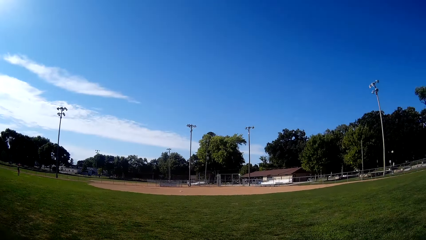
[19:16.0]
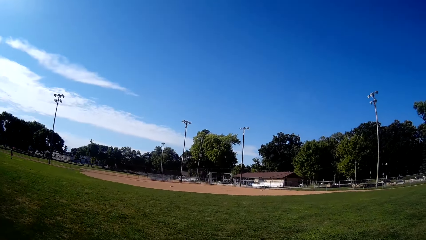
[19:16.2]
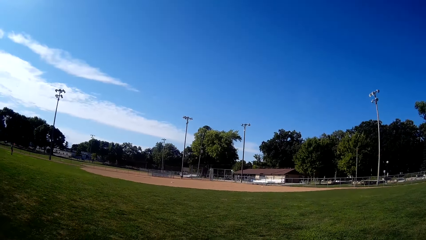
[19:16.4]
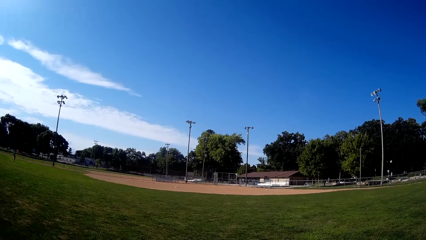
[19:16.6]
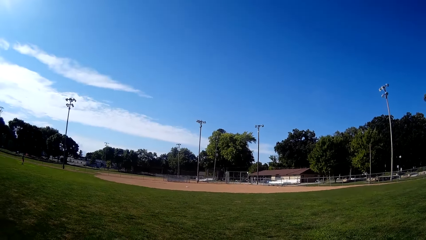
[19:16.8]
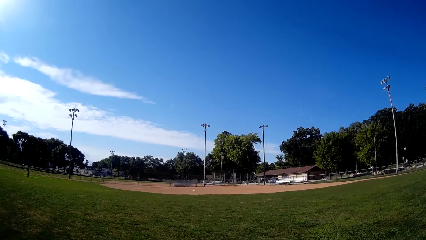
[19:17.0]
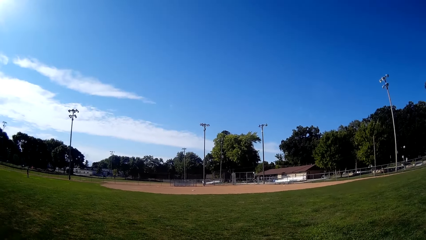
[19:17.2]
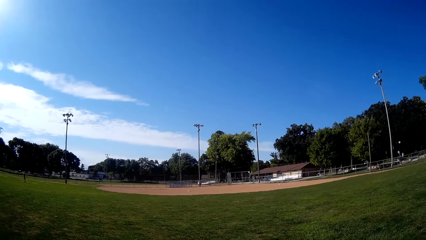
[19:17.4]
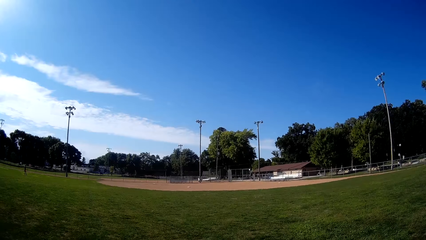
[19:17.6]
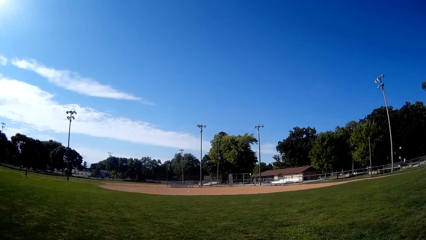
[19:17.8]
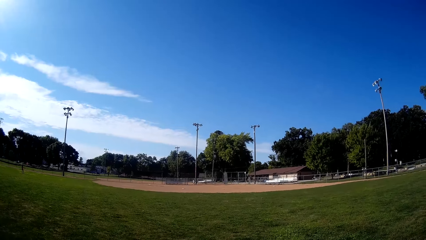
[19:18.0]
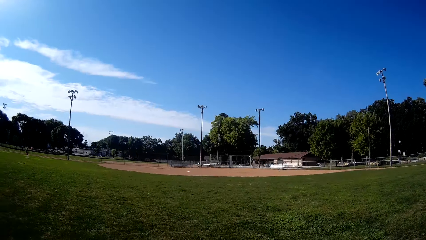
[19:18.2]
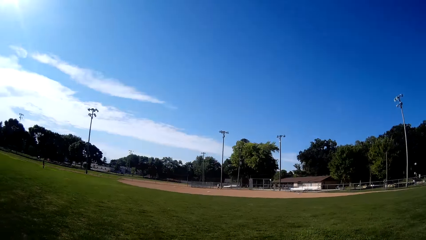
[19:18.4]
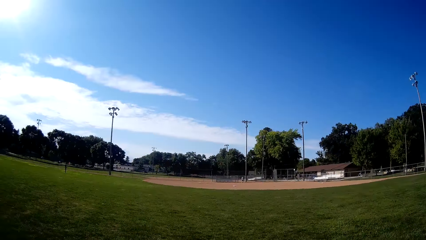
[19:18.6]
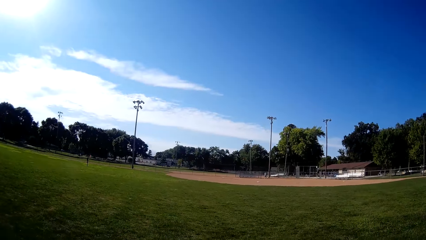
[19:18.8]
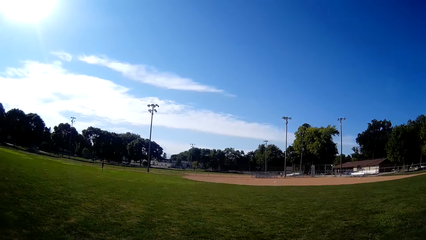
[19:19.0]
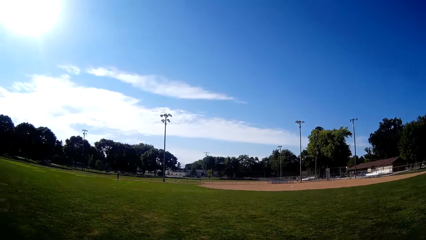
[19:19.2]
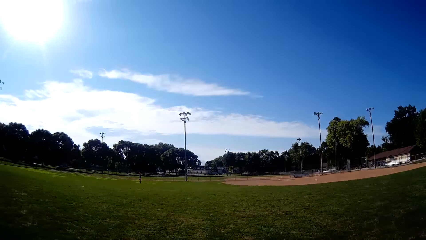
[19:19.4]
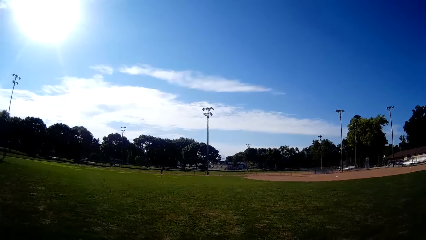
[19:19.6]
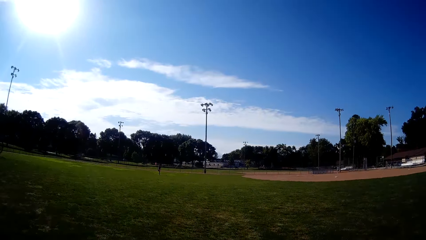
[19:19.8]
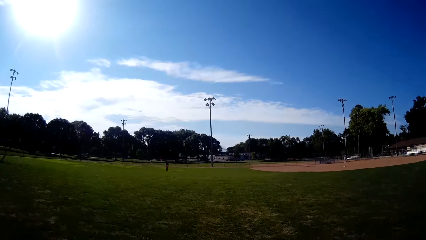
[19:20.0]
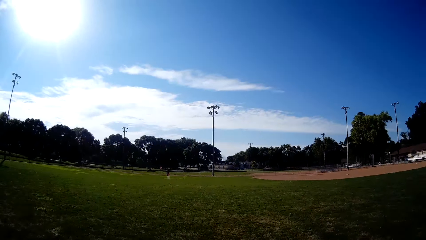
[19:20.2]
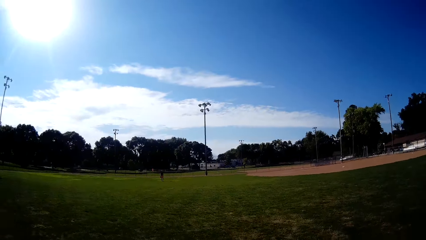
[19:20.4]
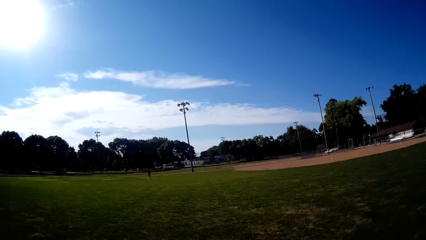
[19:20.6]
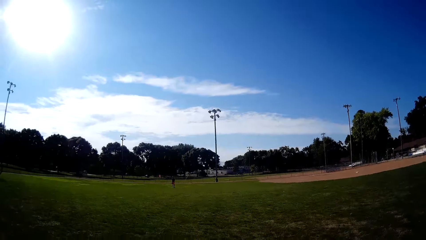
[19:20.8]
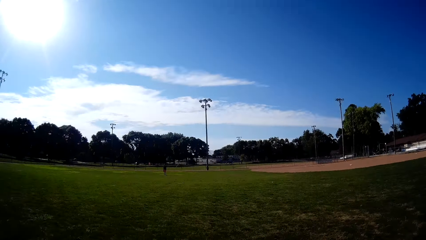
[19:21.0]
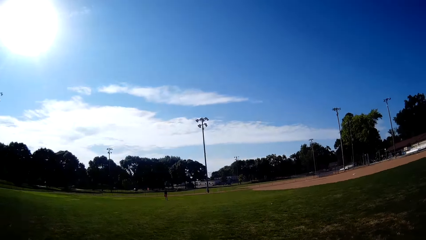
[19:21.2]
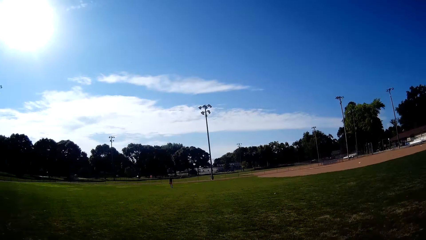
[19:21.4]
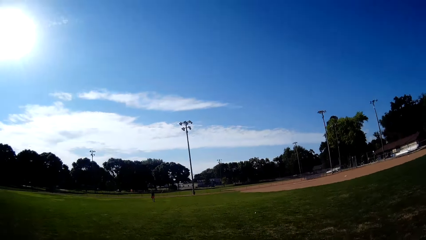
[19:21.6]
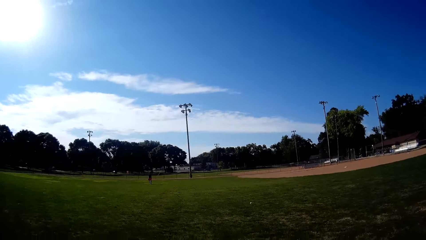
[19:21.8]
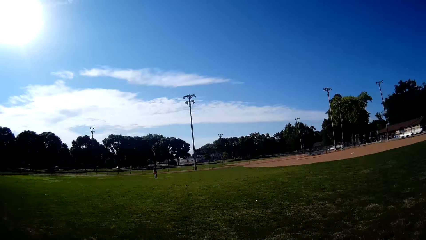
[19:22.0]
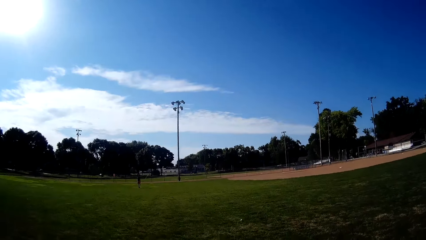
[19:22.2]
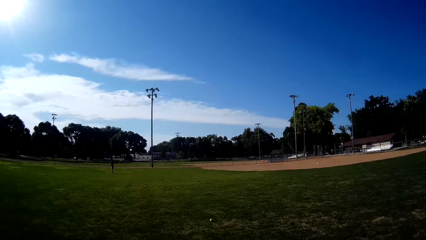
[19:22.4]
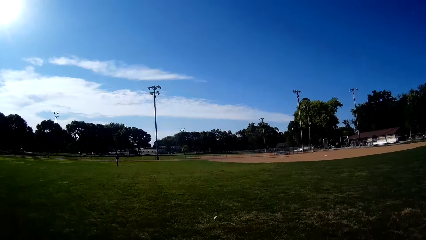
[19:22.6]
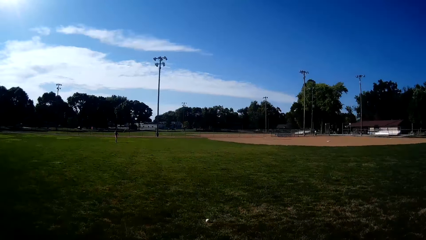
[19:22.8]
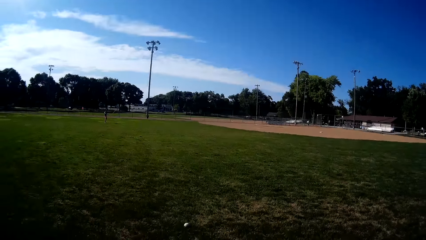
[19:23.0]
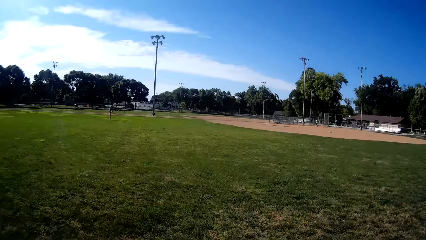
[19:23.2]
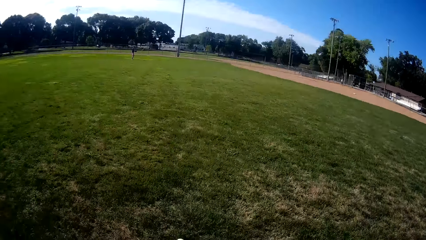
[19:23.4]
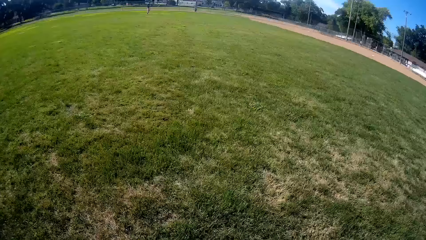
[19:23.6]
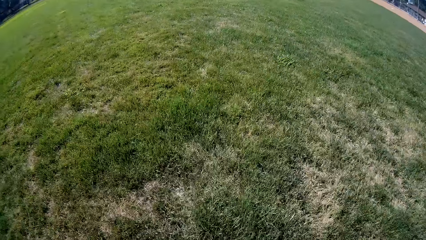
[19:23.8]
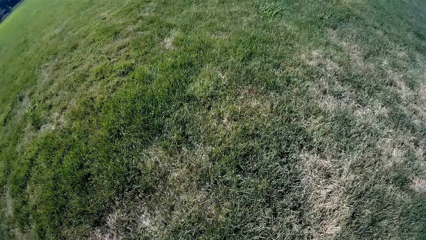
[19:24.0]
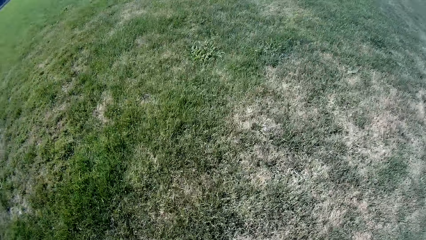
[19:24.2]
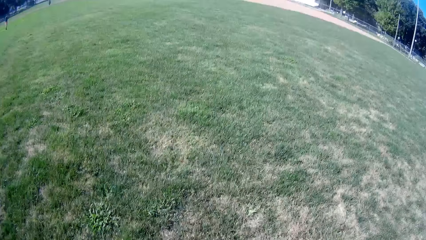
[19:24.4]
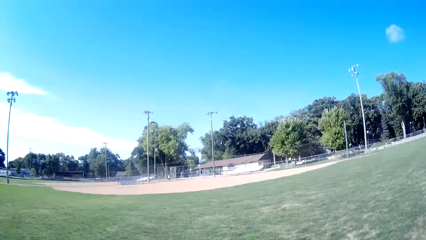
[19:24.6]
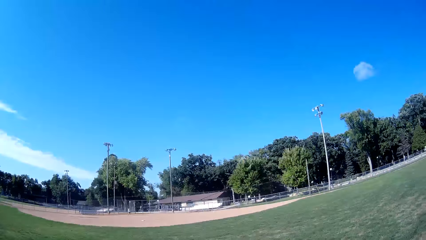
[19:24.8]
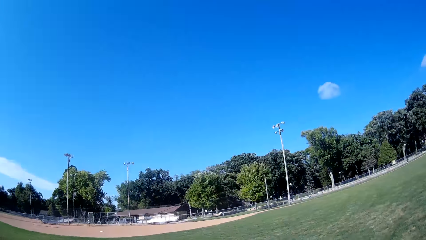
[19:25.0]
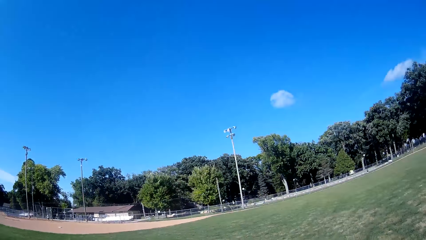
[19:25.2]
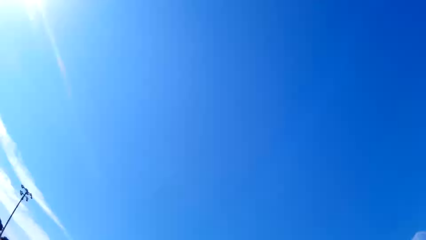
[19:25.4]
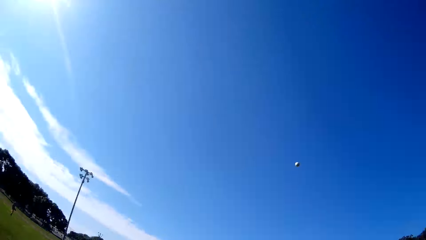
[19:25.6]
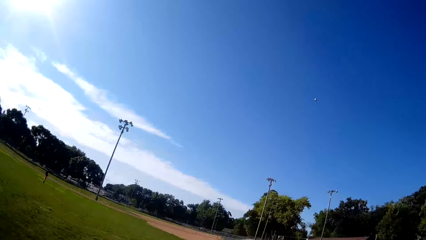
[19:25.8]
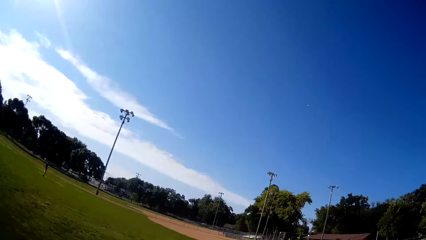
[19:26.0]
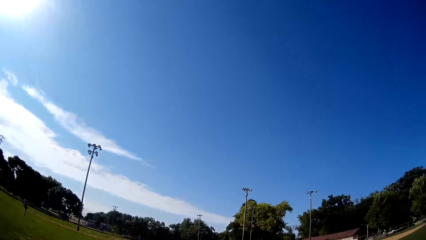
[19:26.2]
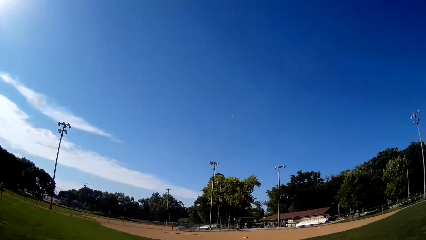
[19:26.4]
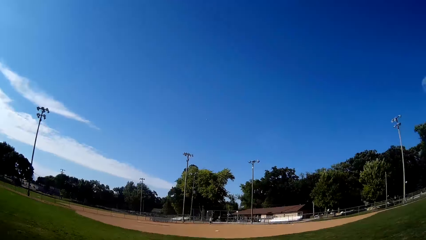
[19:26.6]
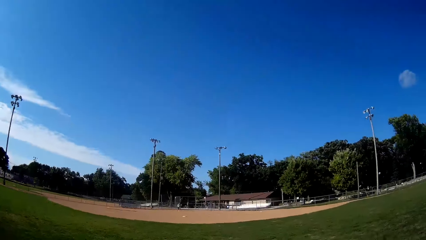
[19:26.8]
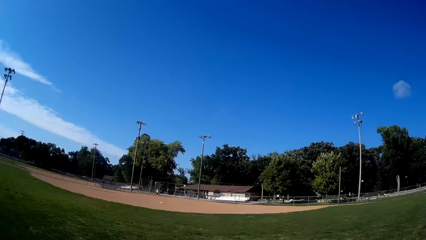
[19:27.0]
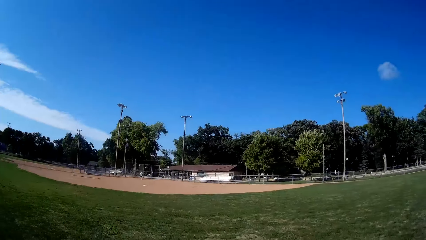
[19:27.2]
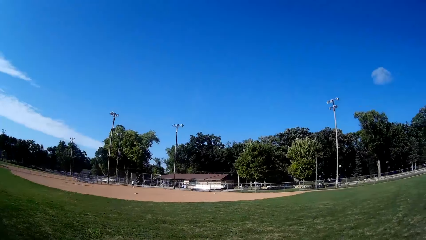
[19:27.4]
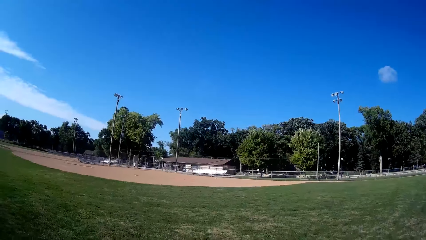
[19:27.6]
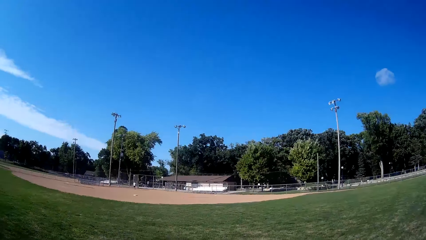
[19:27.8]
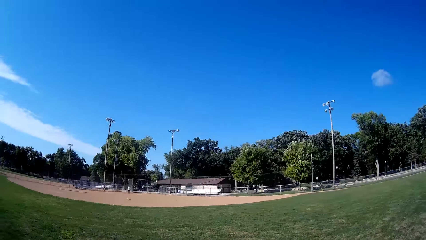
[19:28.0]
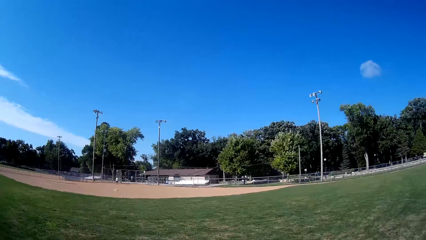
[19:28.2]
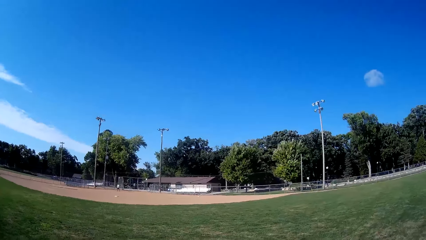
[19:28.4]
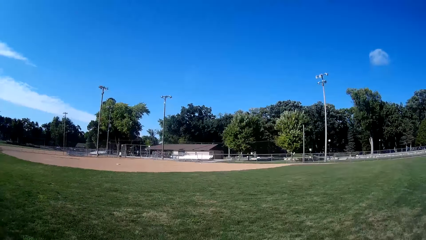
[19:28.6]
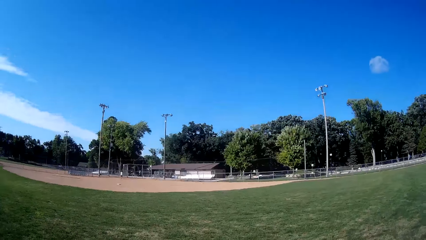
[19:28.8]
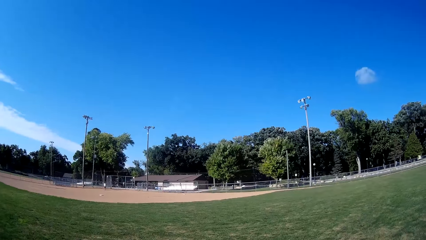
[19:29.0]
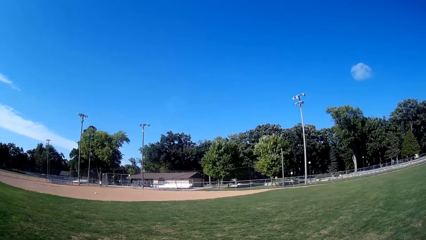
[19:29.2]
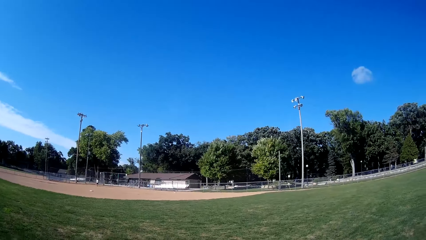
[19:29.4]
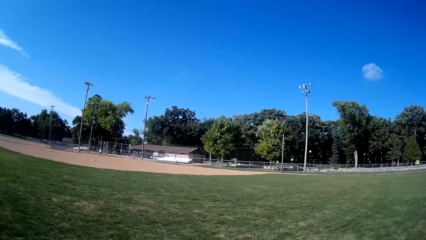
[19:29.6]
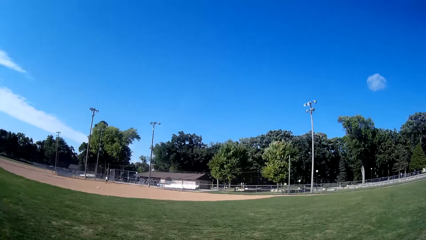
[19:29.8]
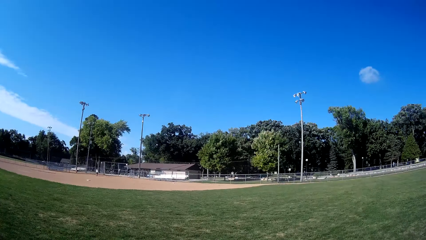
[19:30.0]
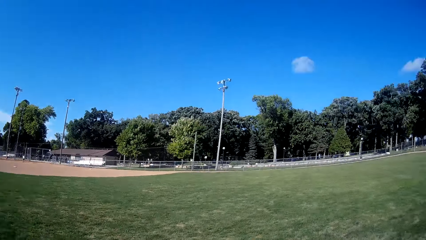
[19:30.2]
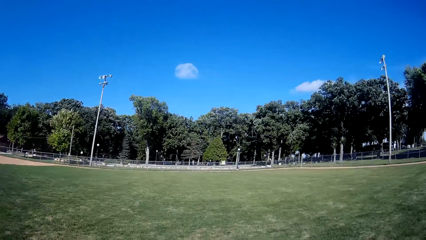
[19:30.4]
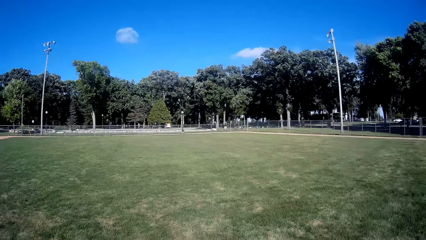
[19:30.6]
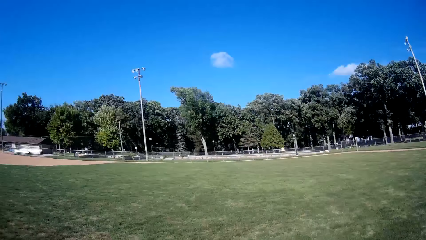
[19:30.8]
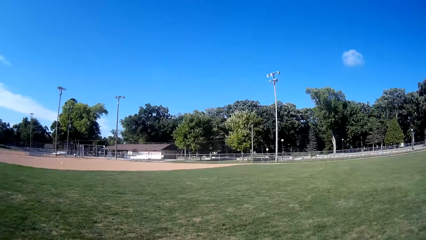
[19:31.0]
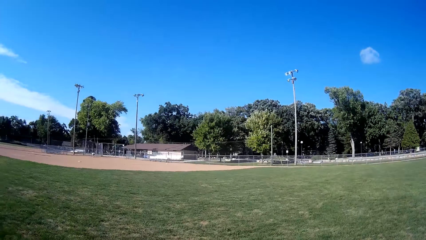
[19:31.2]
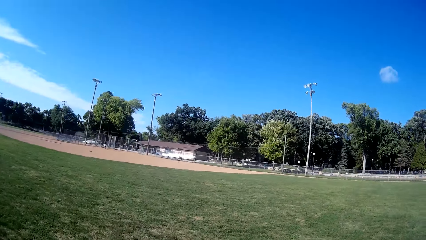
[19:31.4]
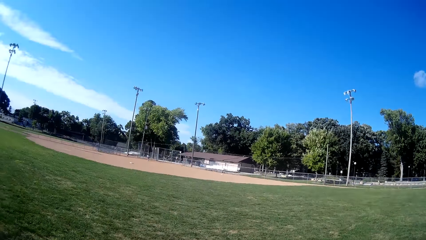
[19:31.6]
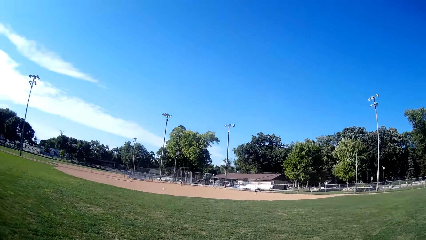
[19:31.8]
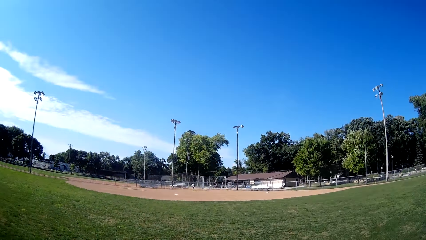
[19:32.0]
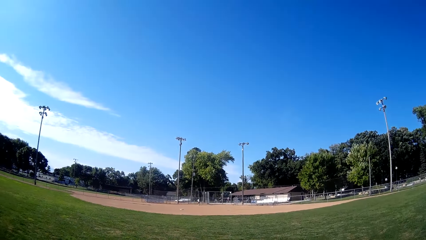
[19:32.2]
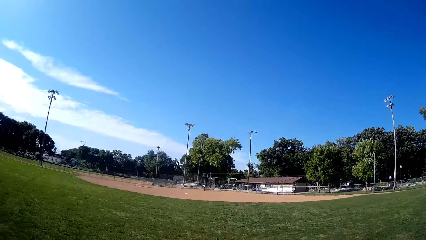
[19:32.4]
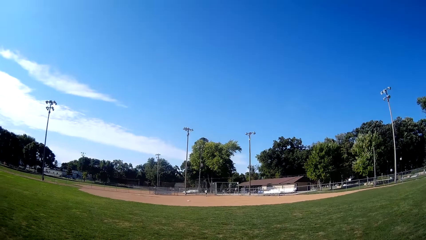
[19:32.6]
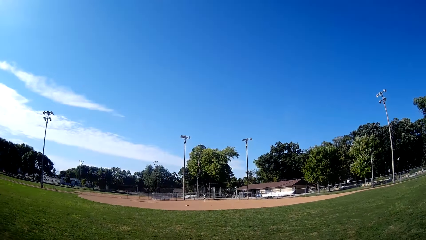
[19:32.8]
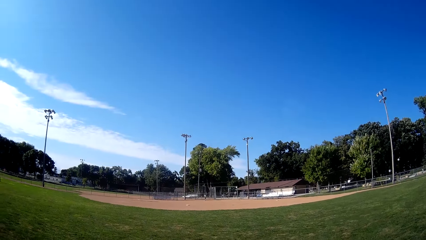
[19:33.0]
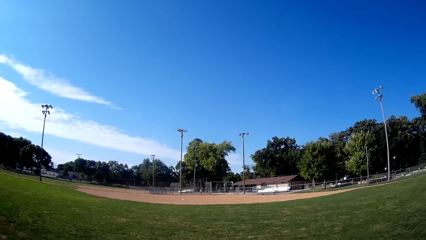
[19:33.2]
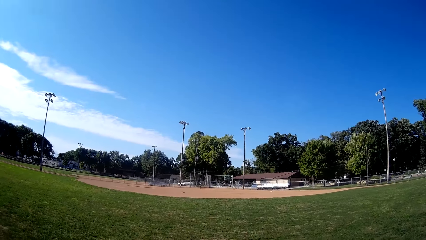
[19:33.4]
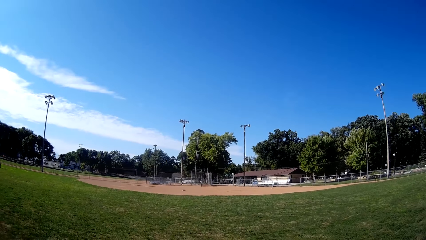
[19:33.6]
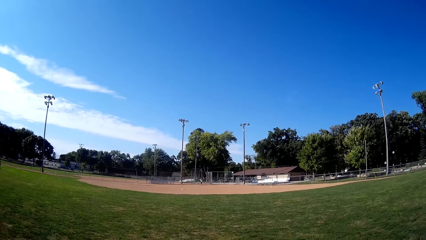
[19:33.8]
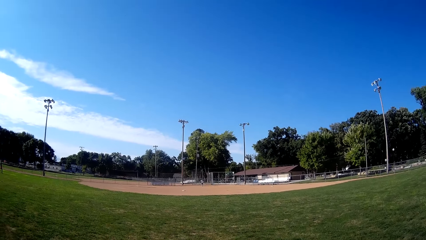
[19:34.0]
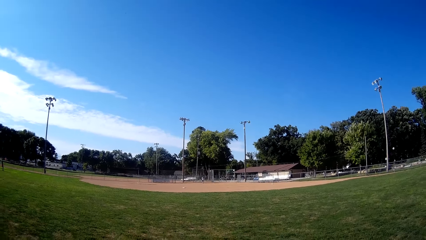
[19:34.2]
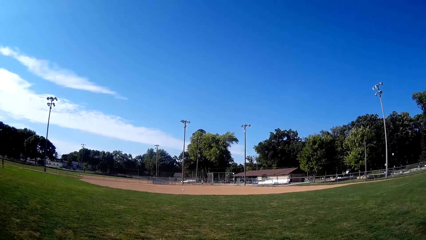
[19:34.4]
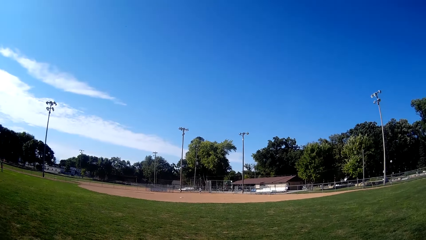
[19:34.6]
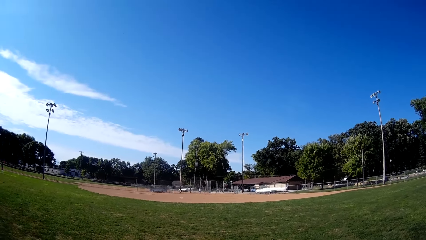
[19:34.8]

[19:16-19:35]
The man bats the baseball to the camera wearer. The camera wearer moves towards the direction of the baseball. They pick up the baseball. They pitch the baseball to the man. The man holds the ball. The camera wearer walks around.
